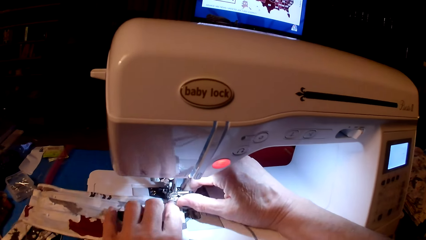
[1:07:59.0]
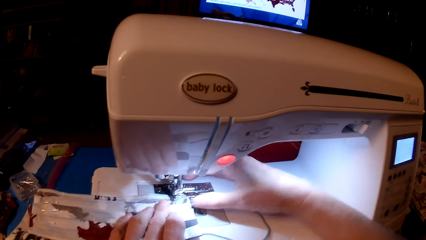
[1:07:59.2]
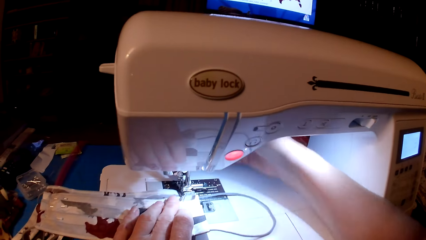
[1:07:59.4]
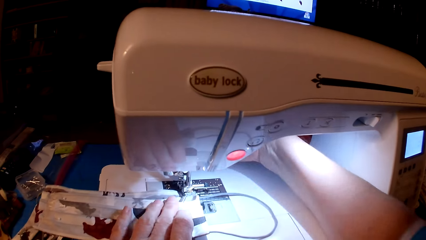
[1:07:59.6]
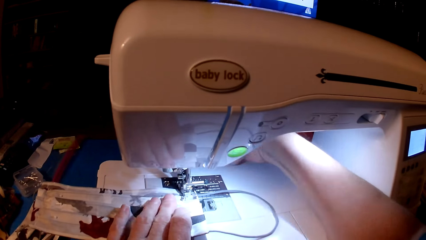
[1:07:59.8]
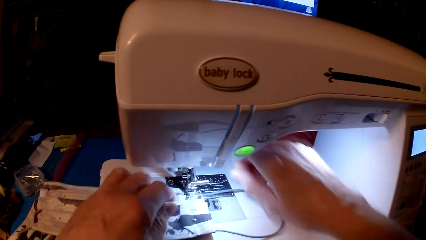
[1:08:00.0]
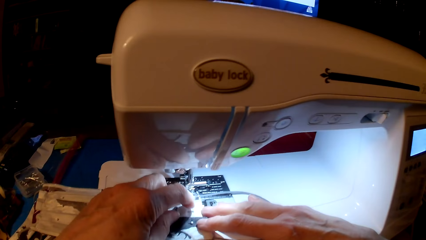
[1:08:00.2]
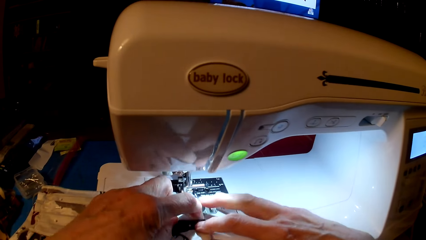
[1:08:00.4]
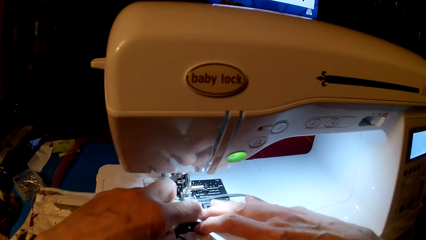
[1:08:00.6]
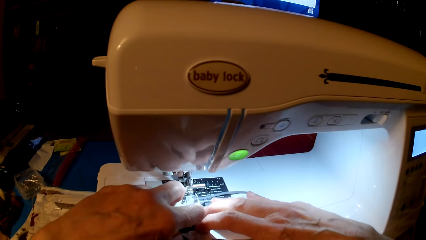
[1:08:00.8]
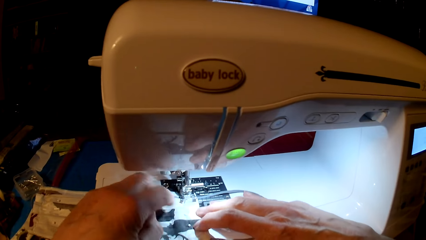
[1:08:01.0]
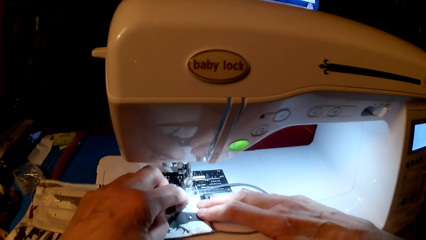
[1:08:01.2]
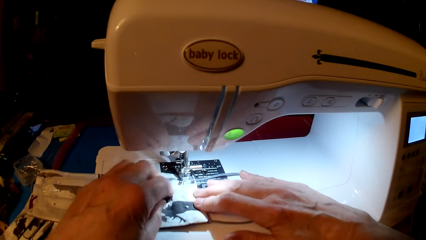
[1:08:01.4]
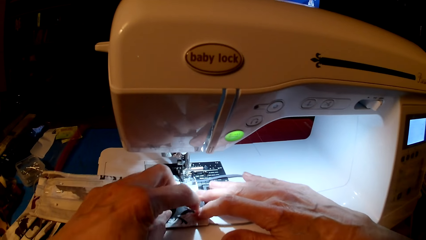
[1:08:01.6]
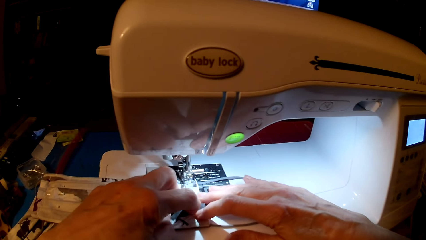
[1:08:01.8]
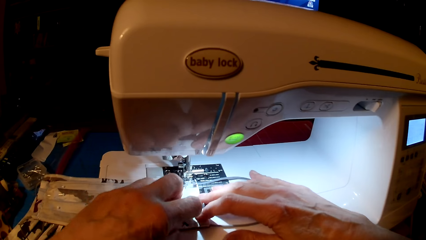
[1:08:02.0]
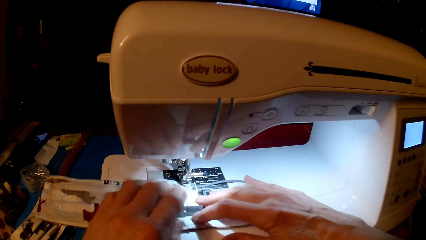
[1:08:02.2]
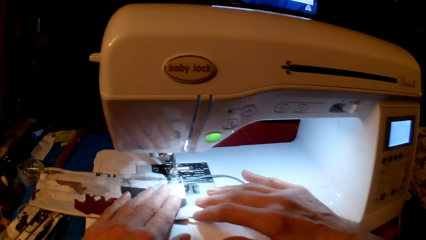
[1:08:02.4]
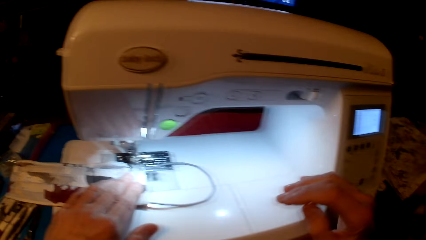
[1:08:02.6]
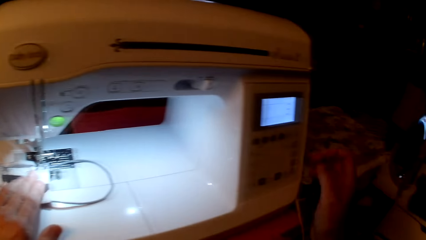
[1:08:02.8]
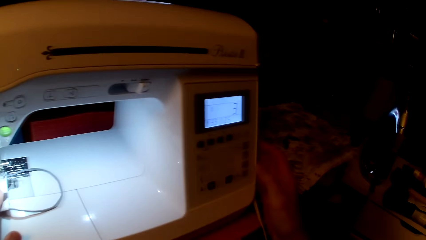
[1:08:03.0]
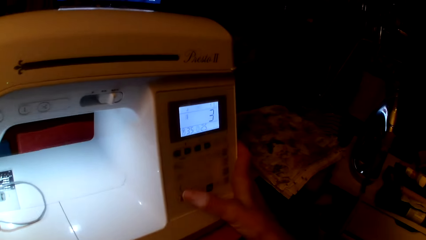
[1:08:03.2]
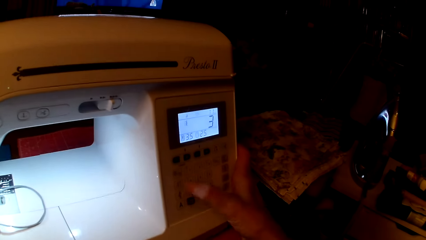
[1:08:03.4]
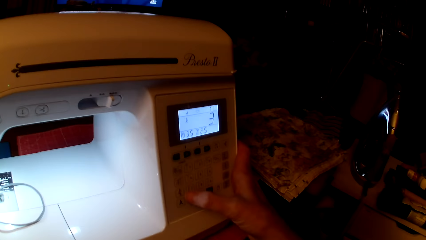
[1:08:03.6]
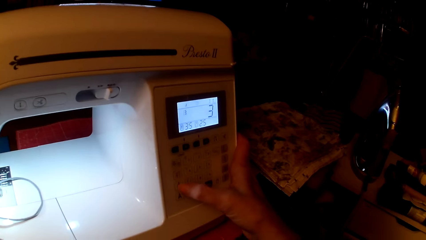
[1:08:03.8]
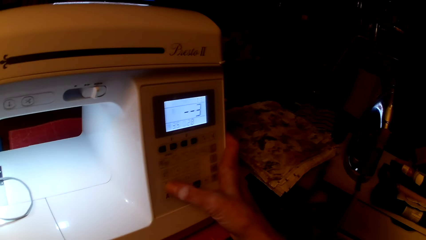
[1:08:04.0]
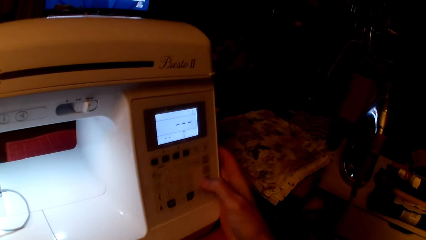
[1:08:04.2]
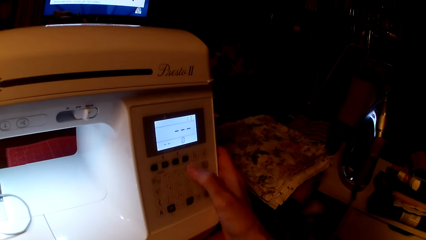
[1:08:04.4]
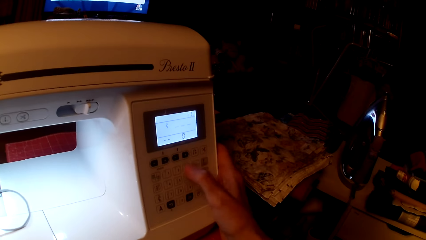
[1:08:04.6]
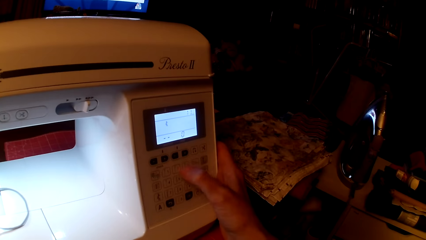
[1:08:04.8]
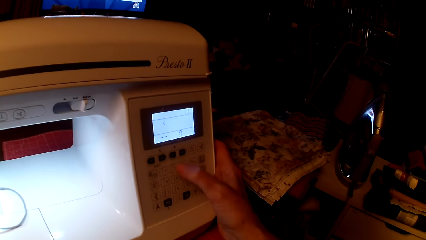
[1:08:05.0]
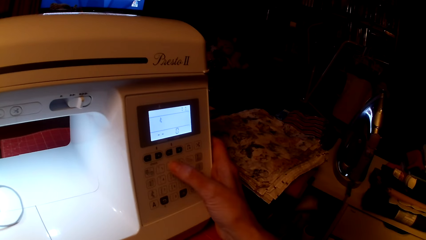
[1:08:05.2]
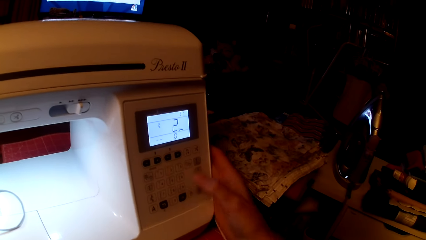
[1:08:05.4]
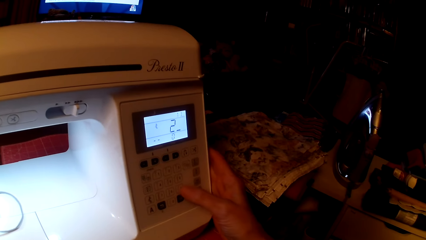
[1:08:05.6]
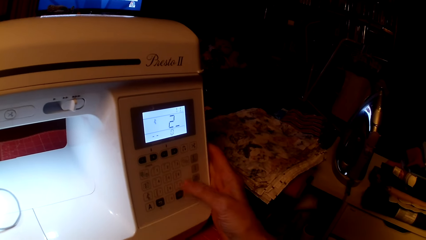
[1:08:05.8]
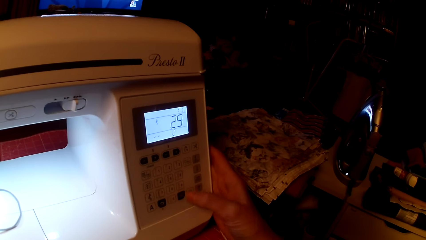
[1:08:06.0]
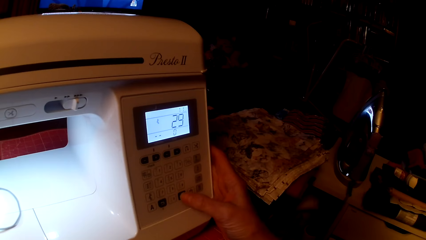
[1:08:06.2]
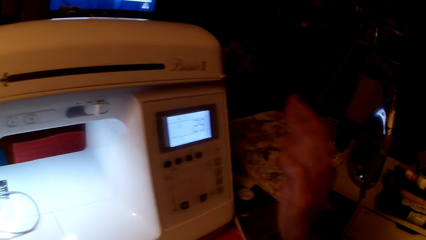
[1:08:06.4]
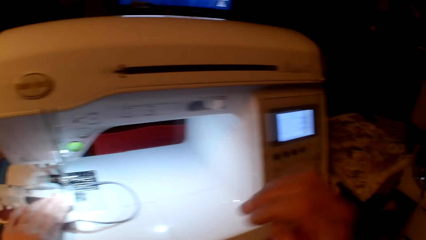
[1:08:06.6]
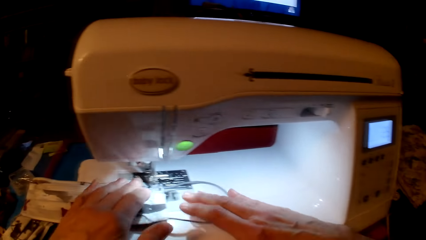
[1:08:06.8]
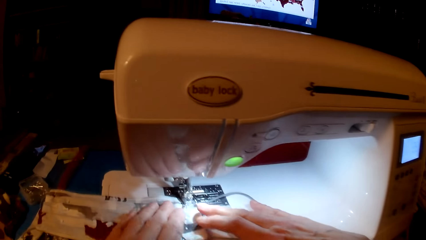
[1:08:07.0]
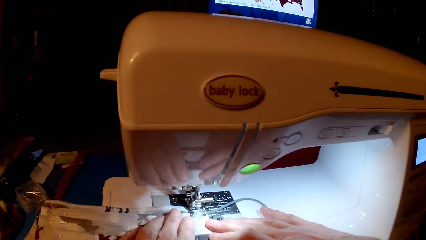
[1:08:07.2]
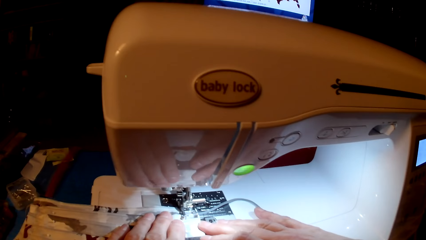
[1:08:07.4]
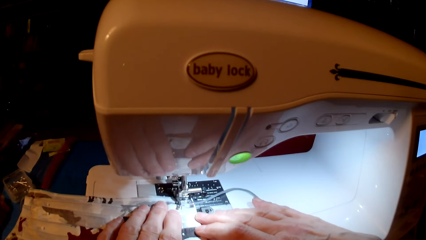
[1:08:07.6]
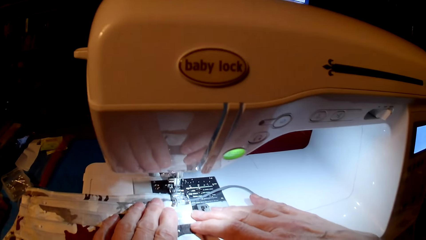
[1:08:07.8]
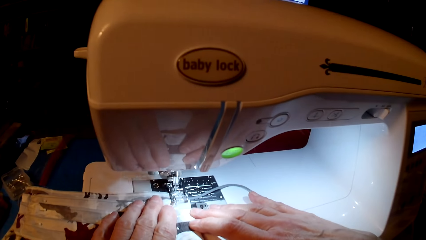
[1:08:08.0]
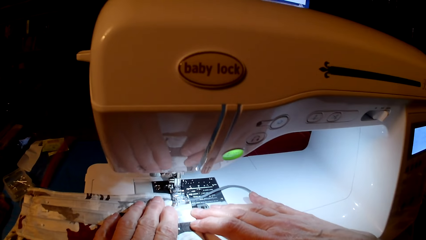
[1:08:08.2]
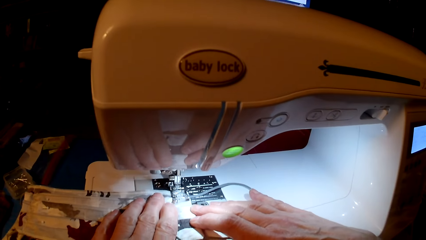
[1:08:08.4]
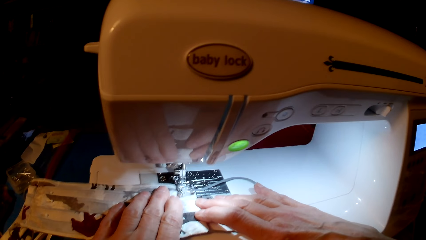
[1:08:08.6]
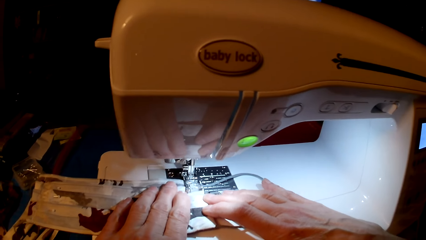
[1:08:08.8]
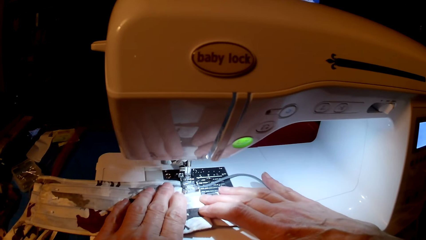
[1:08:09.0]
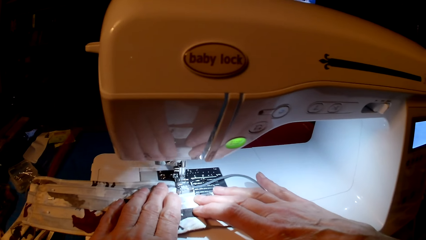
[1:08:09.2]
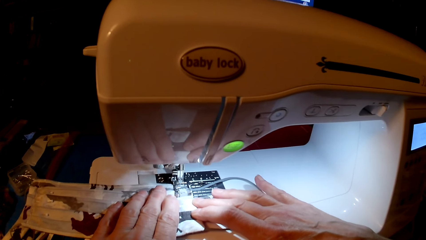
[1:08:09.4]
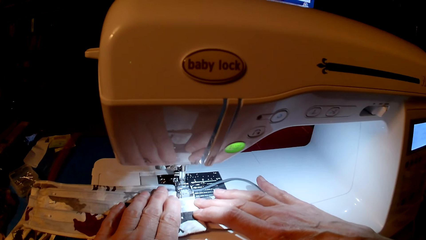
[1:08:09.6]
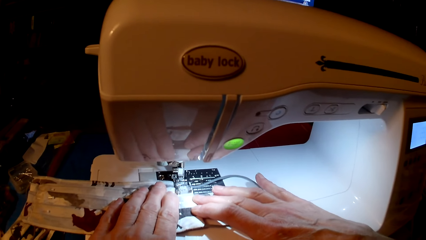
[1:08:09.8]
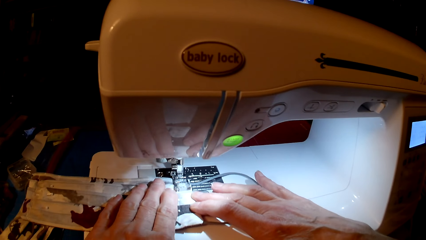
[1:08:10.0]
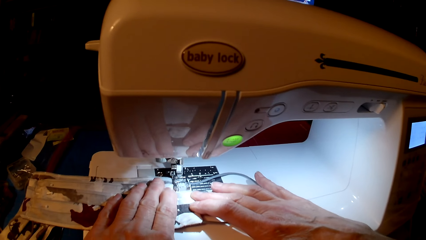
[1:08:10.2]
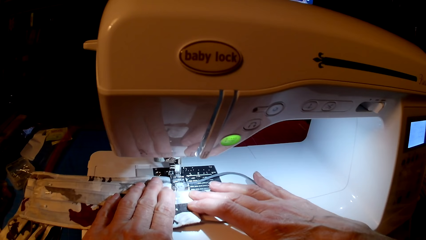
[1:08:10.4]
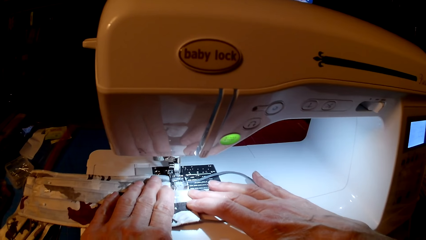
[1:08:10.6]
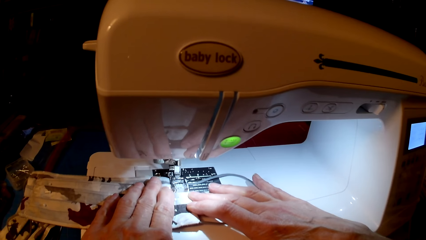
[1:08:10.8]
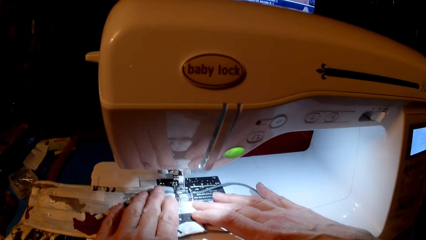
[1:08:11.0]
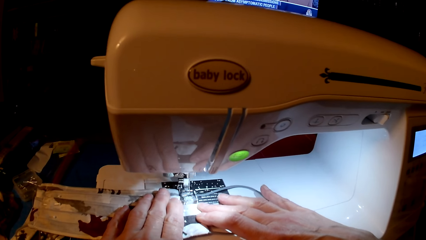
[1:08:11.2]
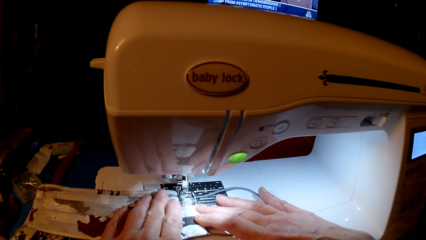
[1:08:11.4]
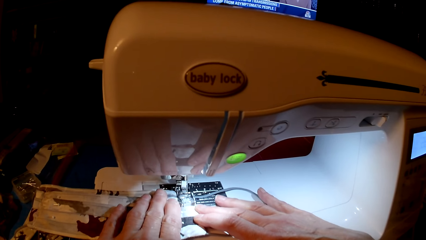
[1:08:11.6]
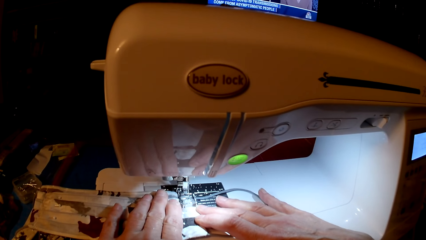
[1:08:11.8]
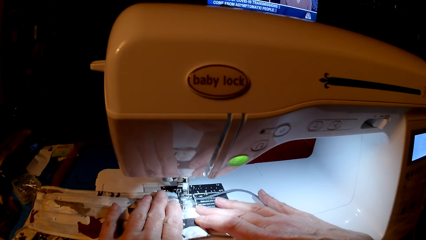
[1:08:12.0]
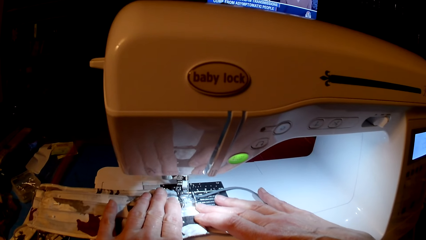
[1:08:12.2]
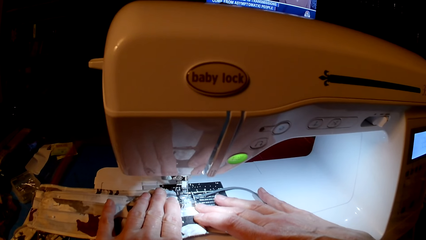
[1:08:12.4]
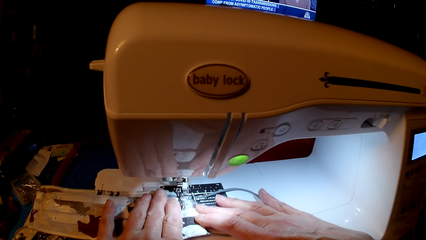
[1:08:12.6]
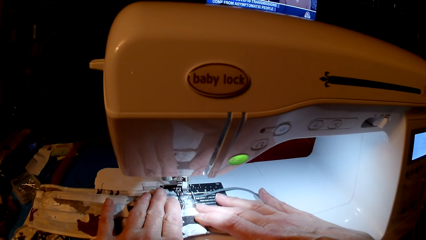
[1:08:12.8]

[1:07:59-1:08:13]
The camera wearer presses the sewing machine. They set the sewing machine. They sew the mask.

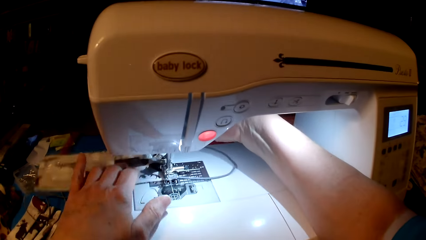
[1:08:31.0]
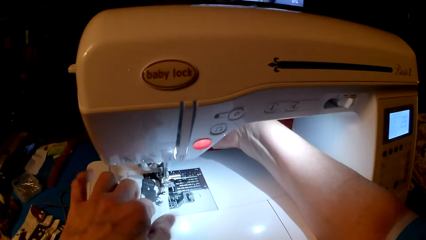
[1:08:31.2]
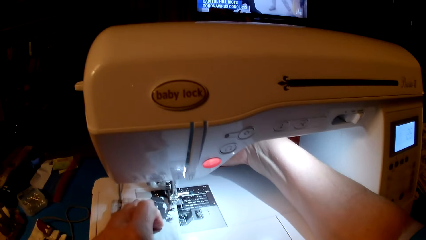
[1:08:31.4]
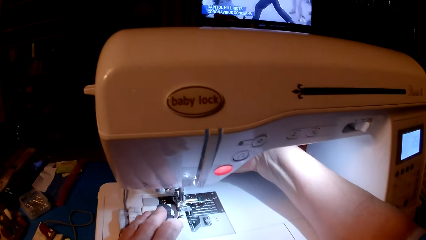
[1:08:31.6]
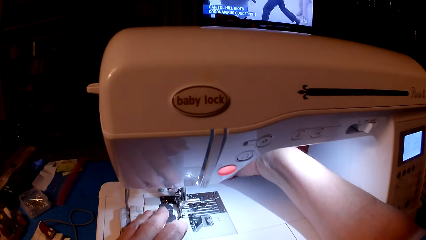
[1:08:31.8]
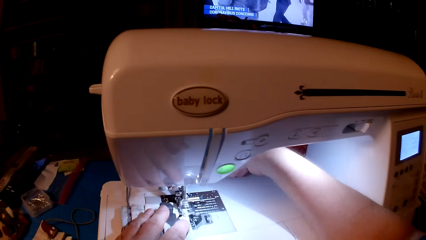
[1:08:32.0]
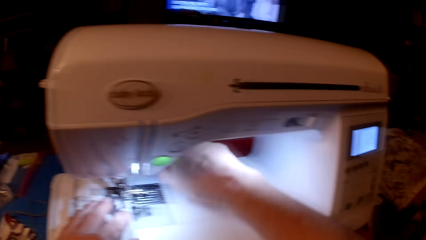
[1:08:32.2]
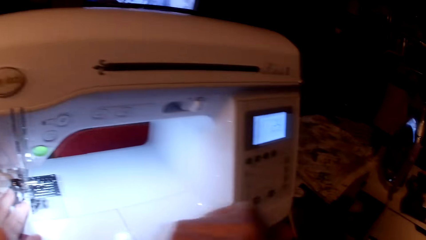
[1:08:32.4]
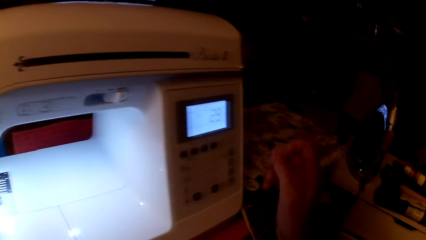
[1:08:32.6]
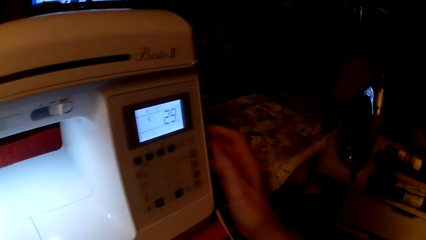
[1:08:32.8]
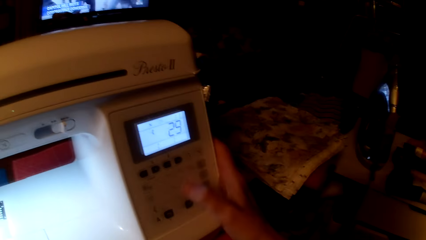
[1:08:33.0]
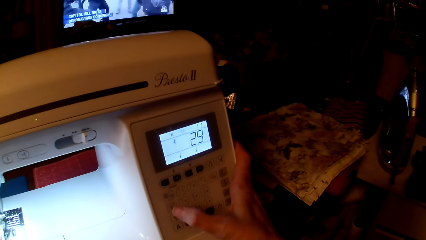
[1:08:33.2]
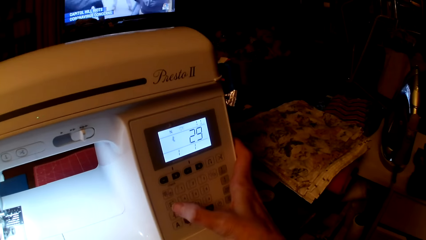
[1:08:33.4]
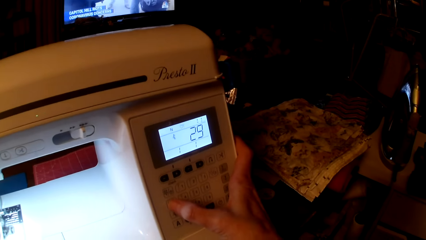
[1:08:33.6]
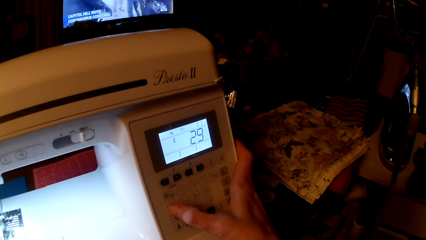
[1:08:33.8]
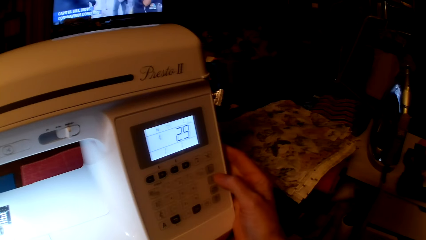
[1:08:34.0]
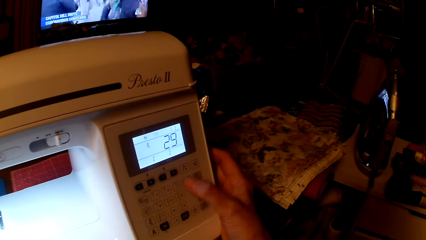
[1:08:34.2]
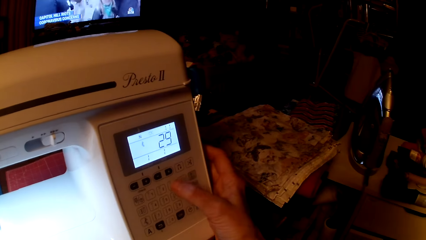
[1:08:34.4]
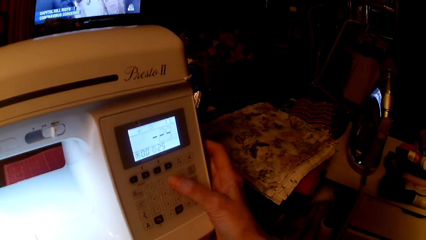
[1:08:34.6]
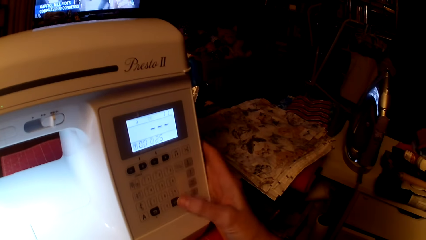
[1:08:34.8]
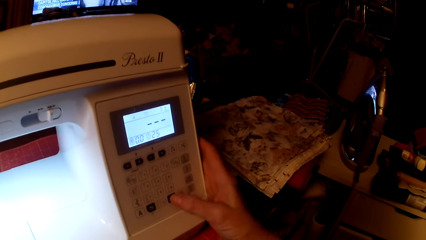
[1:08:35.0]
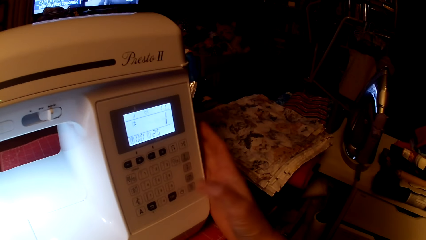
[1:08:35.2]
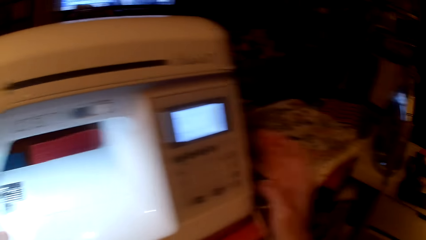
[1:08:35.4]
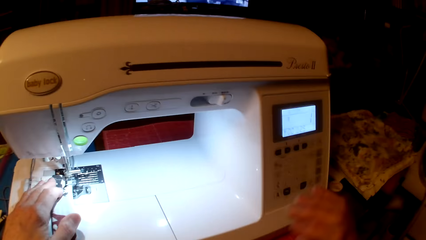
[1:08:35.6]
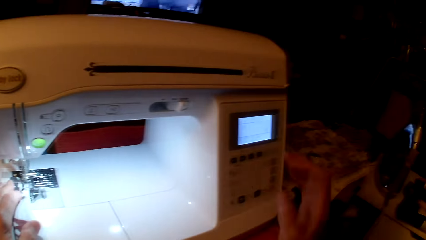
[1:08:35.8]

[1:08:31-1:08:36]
The camera wearer sets the sewing machine. They press the sewing machine.
